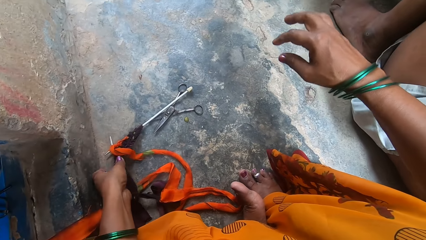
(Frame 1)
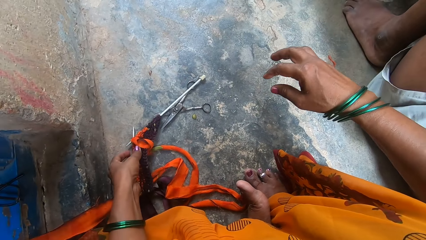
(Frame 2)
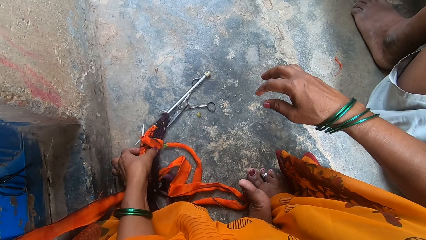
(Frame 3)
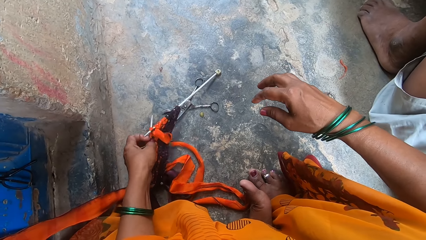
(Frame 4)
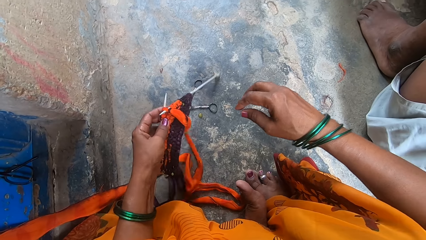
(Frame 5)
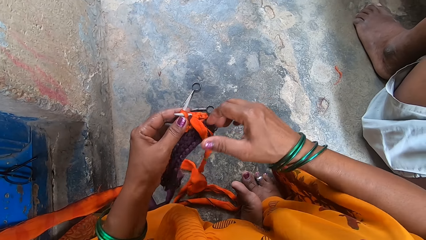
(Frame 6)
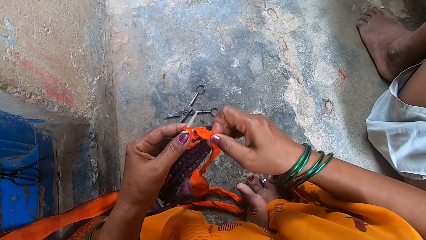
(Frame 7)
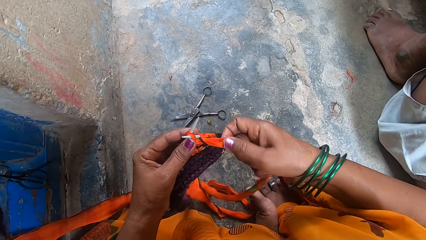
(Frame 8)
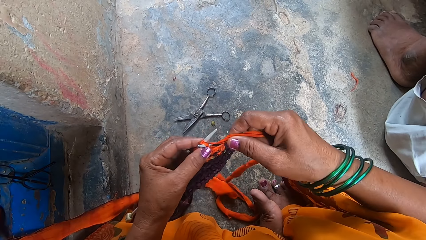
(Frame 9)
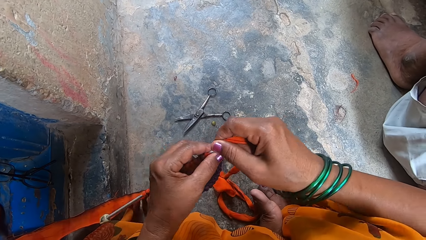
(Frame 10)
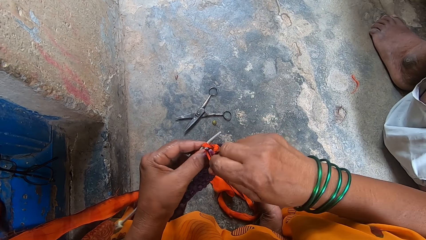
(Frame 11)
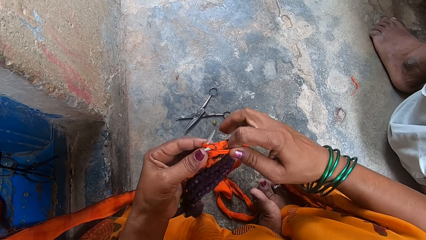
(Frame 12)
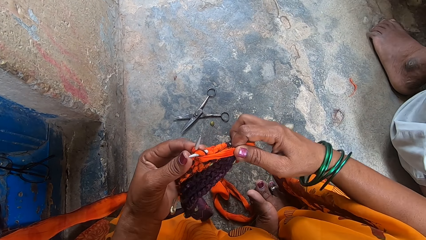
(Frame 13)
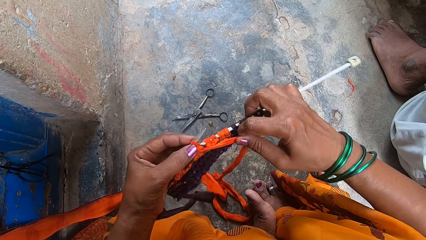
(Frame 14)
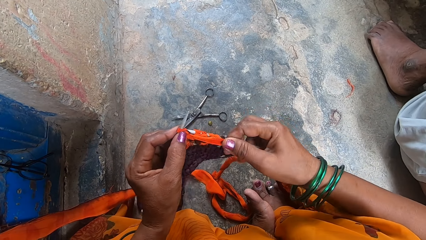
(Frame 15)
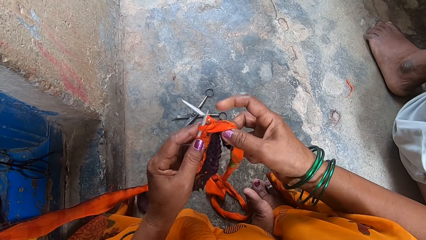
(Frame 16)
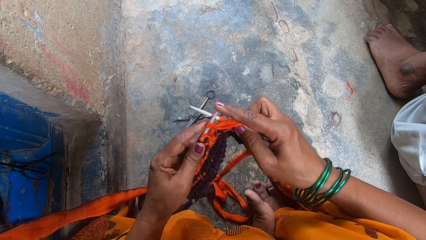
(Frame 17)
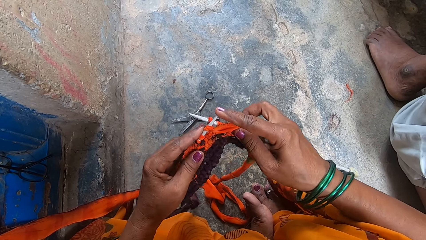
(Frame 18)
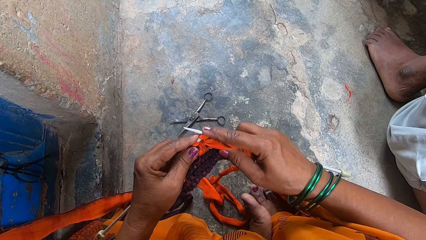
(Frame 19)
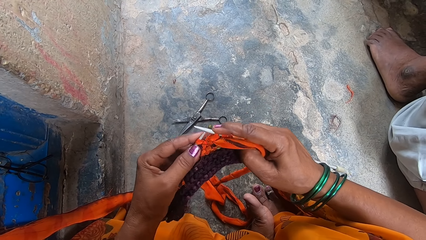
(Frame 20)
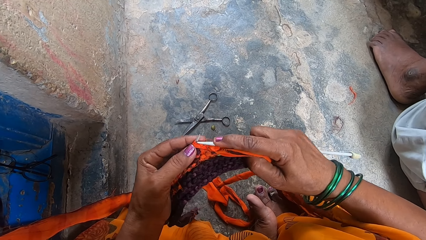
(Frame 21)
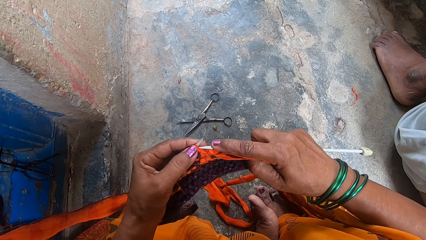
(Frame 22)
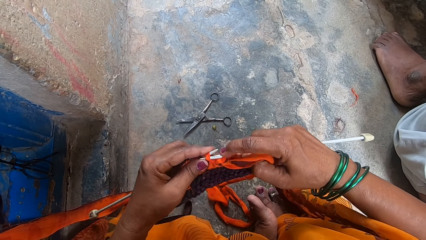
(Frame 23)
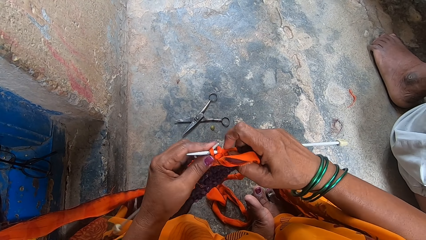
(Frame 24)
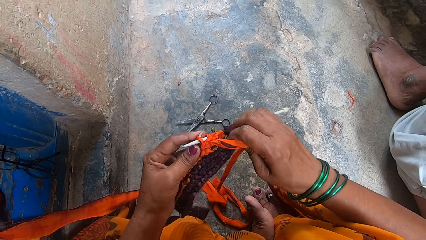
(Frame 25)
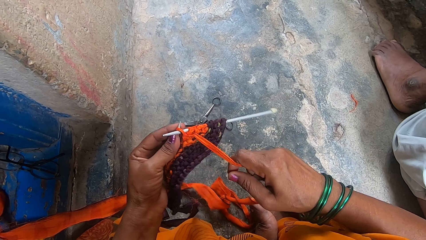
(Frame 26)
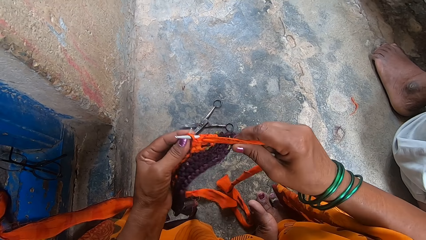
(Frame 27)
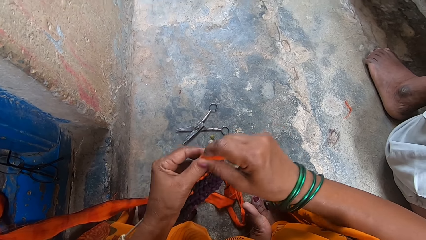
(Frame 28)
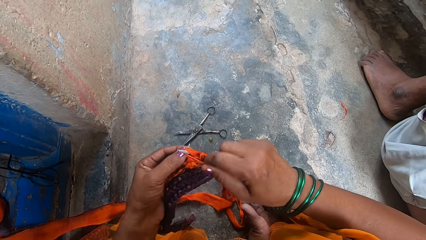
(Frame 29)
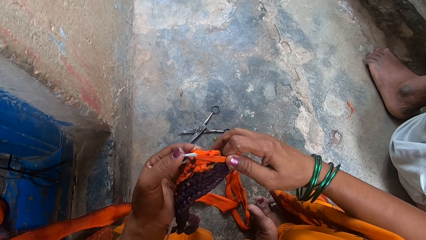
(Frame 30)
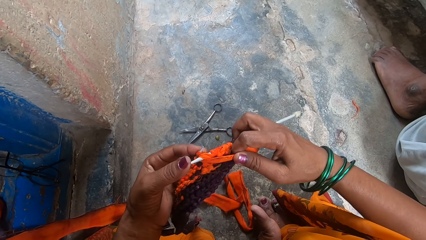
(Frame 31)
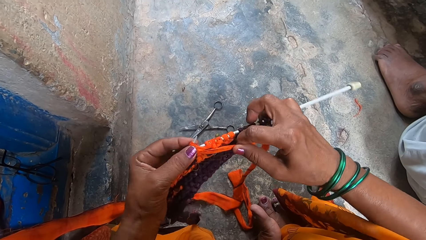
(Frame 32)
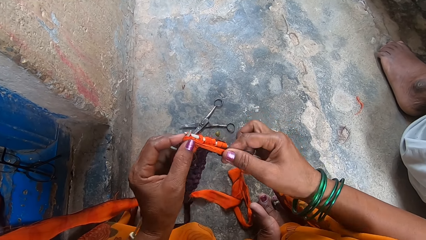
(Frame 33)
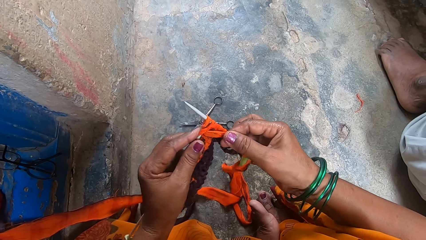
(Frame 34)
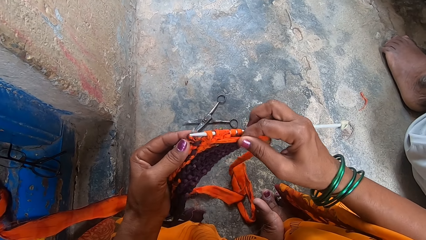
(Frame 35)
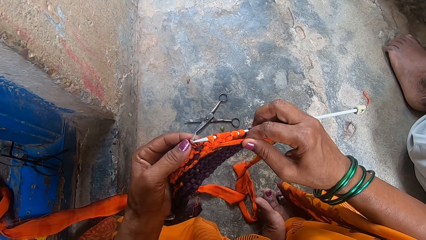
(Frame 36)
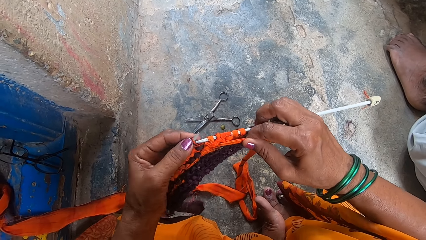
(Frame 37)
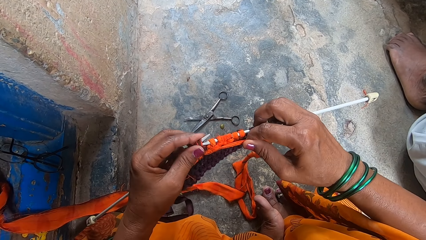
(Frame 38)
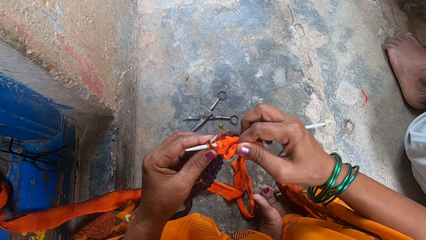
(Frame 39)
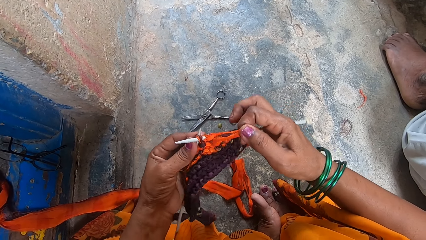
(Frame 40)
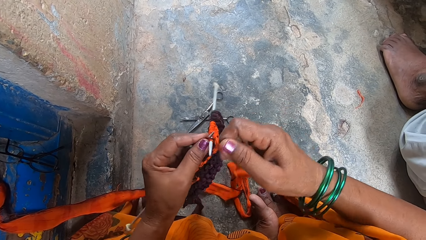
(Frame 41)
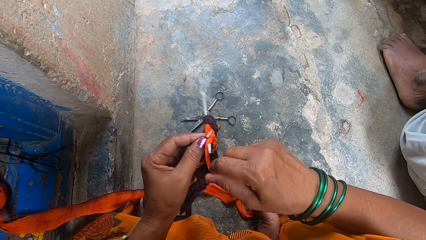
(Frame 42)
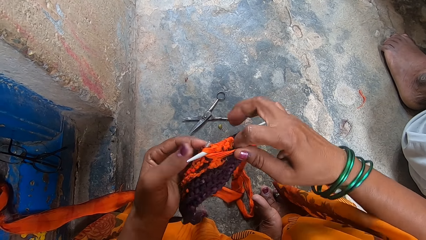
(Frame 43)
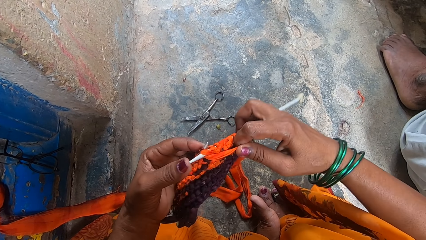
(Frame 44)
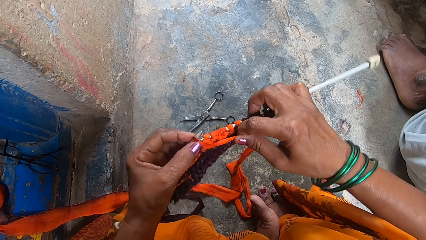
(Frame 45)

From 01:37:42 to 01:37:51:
The camera wearer picks up the material or fabric and needles from the floor. They knit the fabric using a knitting needle.

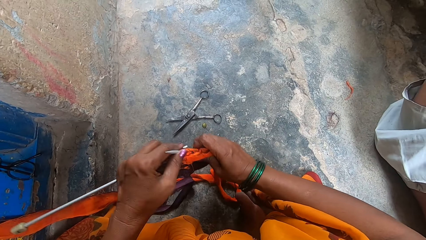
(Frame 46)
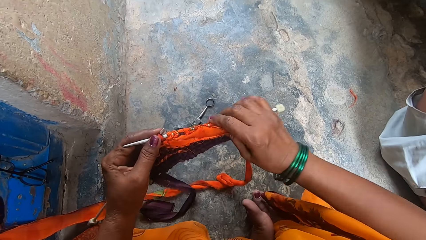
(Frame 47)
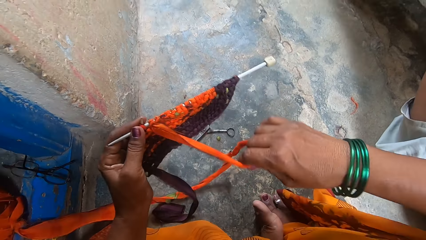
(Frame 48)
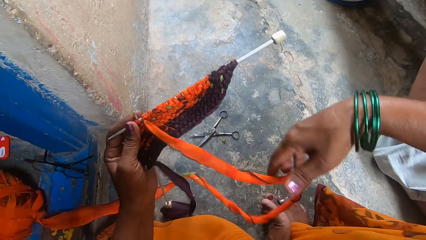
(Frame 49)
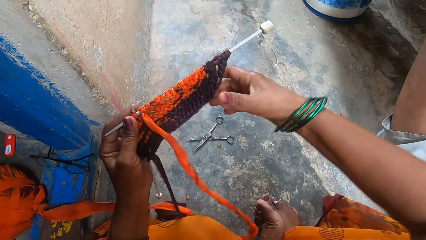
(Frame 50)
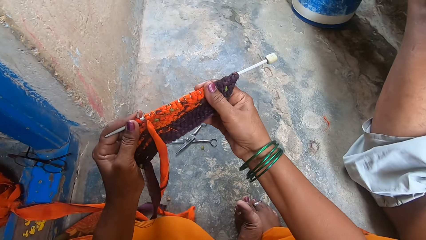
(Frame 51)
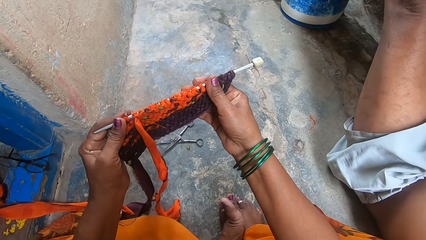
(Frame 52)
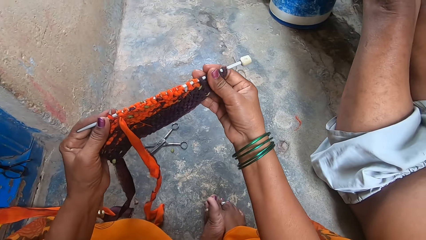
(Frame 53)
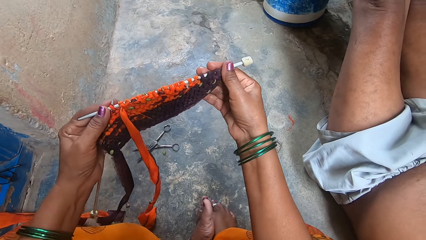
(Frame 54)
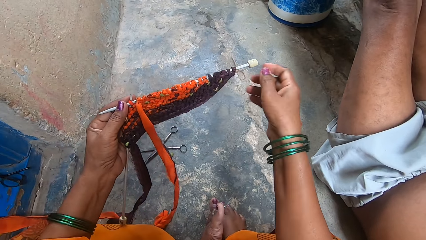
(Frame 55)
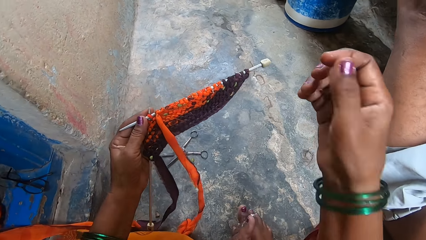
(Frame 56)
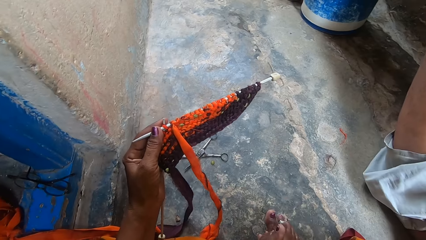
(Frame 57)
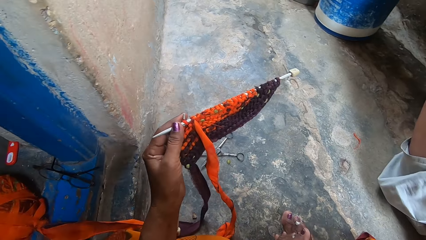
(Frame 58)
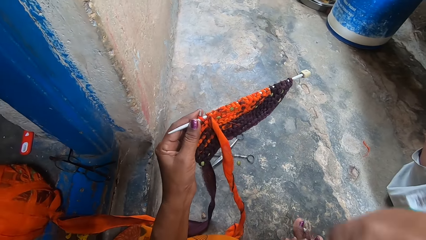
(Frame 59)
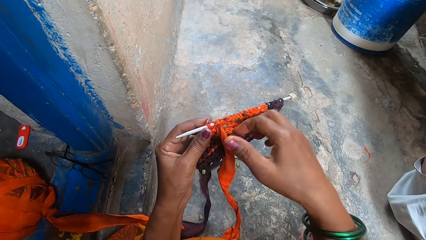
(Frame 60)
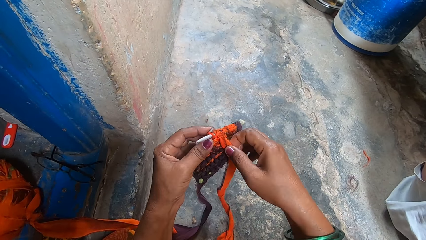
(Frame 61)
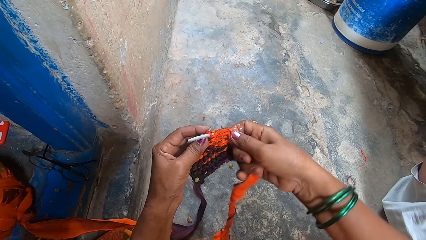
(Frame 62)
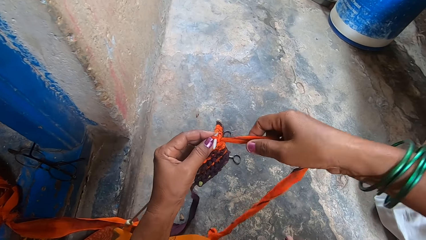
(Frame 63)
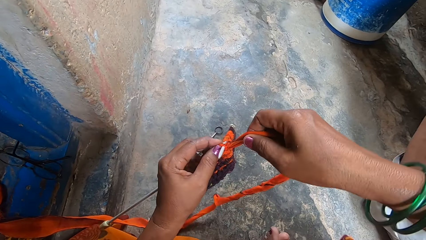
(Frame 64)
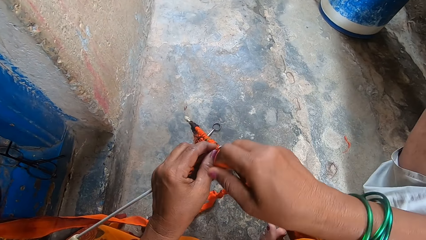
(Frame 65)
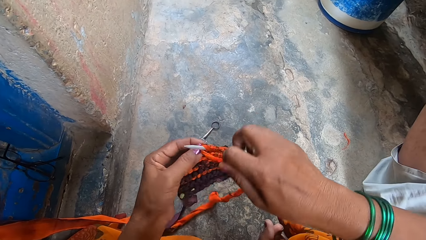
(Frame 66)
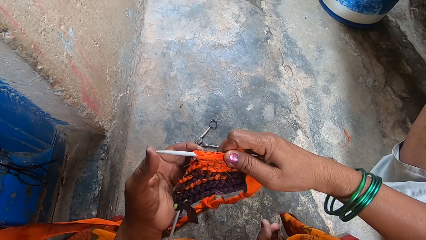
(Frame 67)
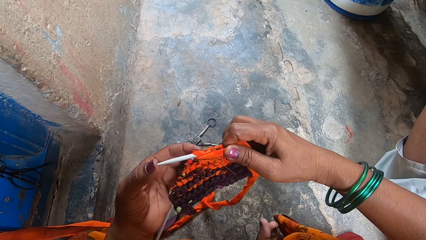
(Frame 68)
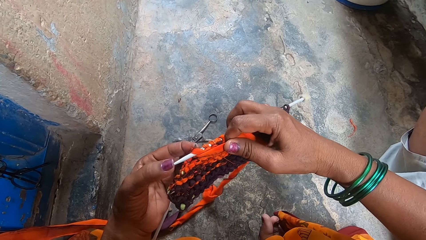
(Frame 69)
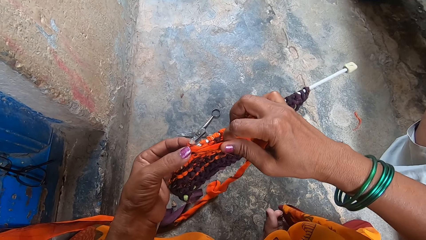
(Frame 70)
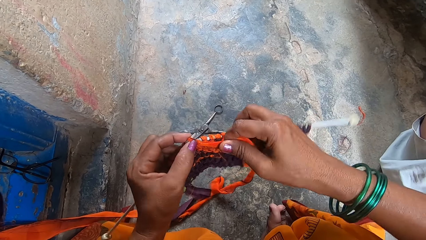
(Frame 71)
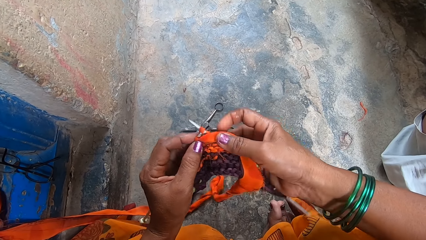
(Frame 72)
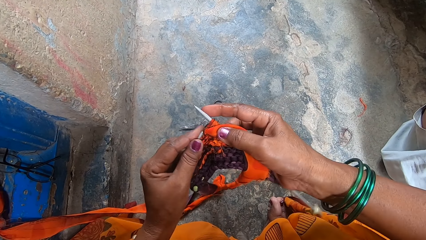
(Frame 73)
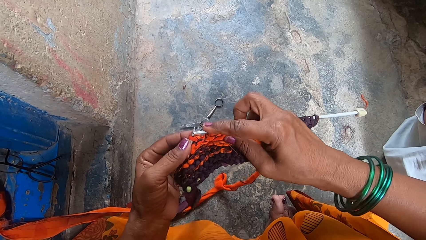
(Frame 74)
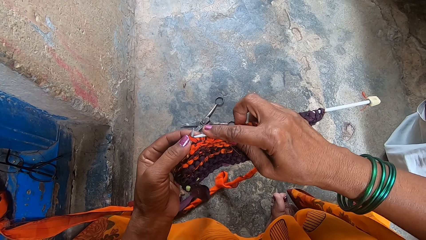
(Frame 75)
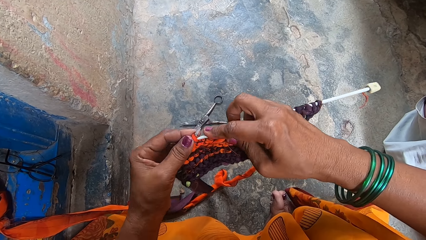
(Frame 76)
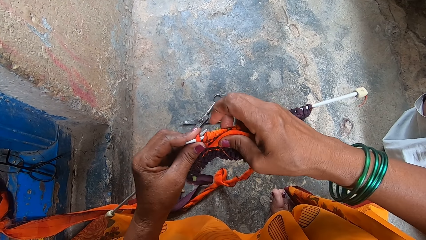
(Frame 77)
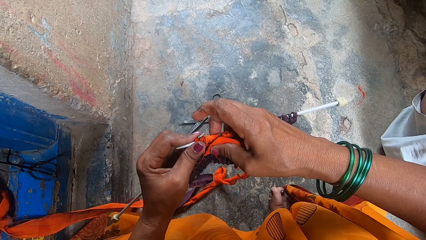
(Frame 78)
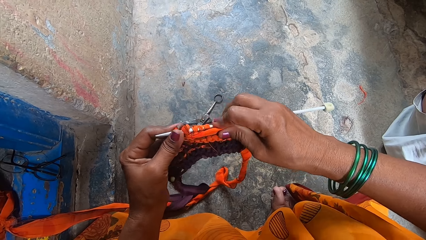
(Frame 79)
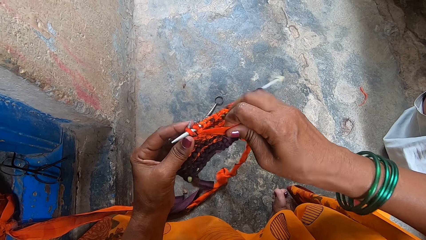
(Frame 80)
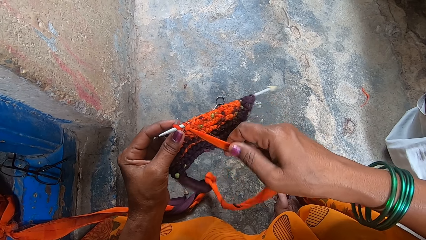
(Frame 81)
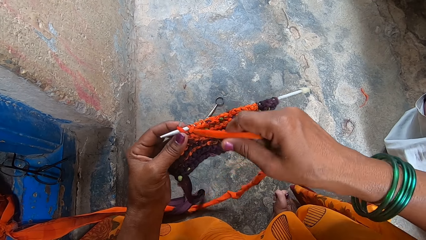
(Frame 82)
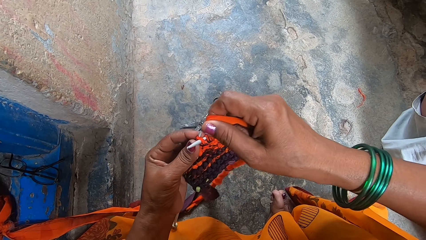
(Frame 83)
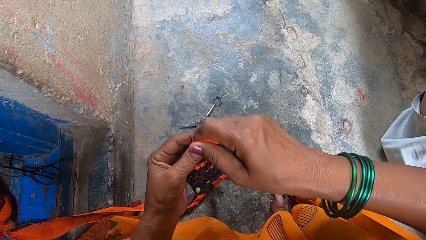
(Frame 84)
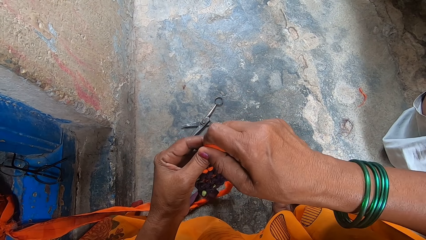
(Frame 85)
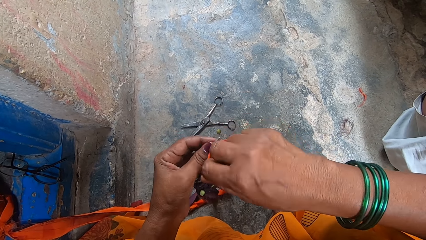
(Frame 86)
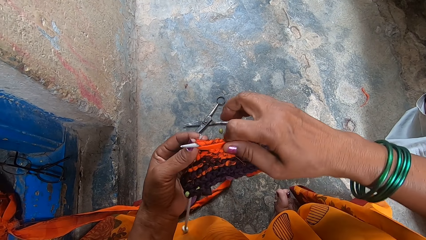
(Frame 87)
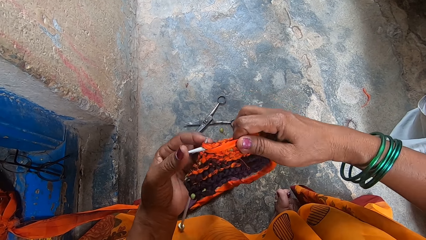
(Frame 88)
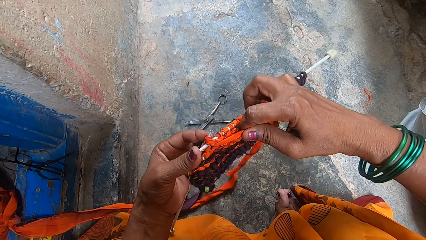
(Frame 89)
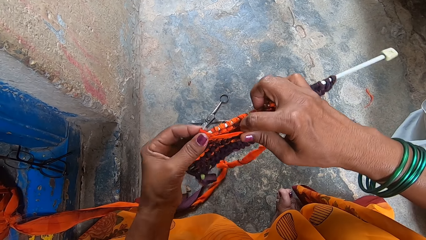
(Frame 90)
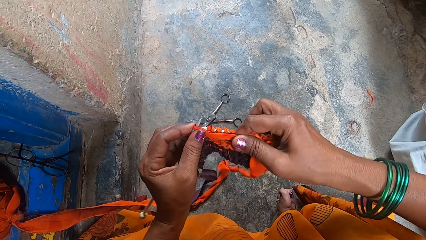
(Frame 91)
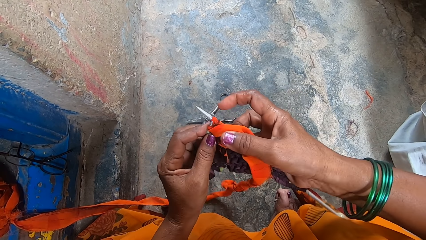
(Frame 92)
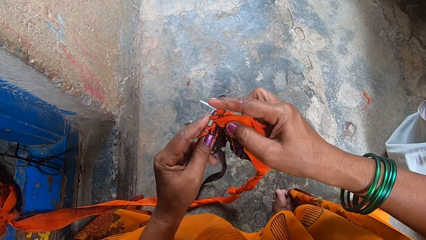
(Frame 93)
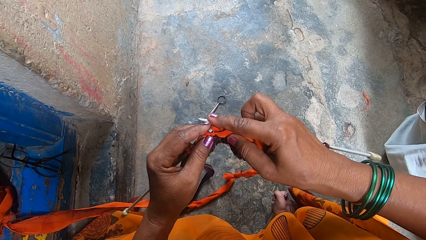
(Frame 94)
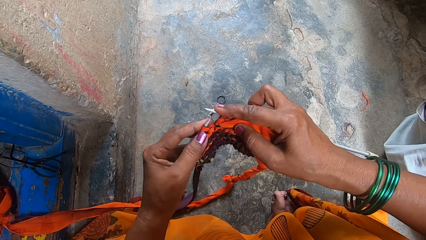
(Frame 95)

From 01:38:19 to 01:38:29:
The camera wearer adjusts the fabric yarn on the right knitting needle with her right hand. A man puts feet on a bucket. The camera wearer touches her face with her right hand. She continues knitting the fabric yarn.
